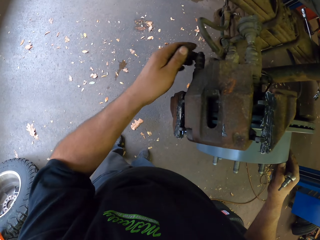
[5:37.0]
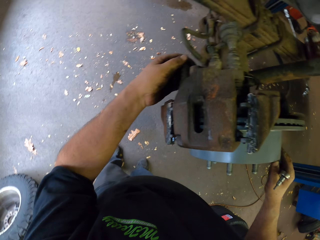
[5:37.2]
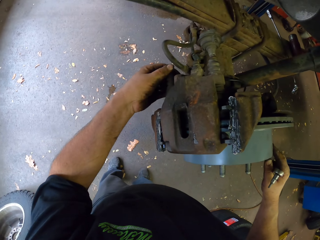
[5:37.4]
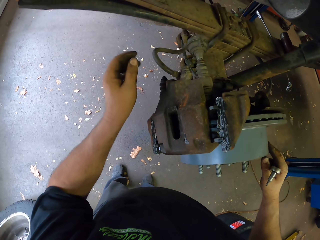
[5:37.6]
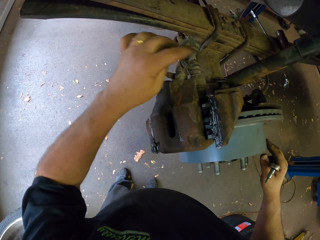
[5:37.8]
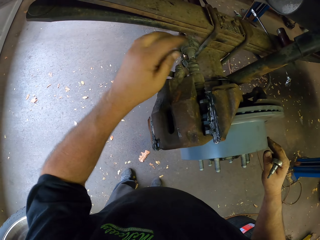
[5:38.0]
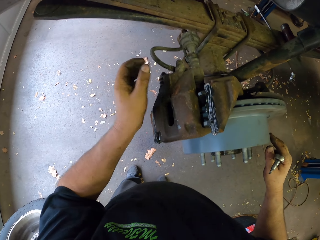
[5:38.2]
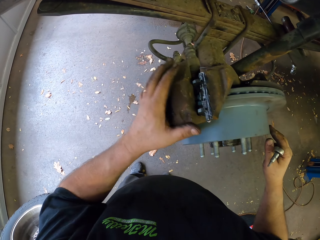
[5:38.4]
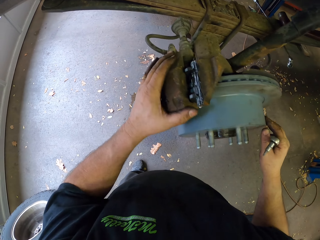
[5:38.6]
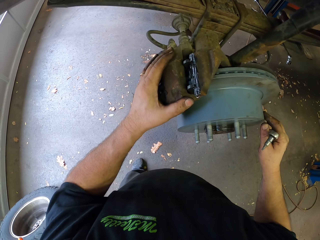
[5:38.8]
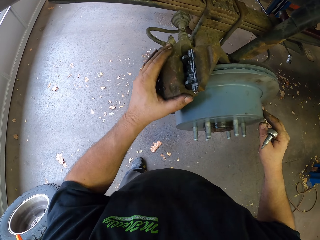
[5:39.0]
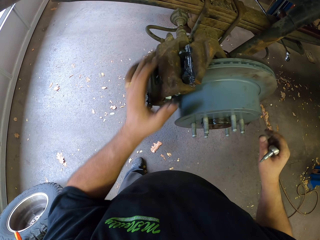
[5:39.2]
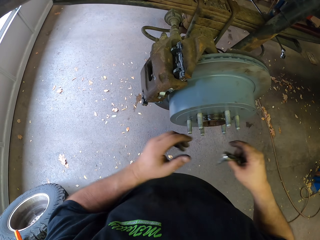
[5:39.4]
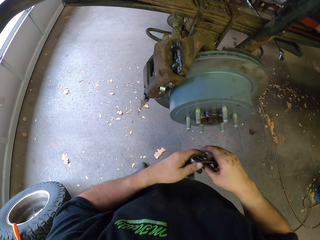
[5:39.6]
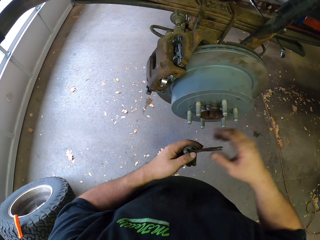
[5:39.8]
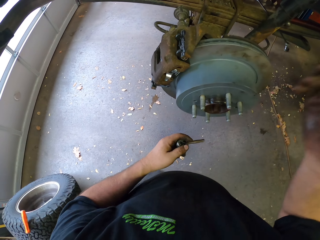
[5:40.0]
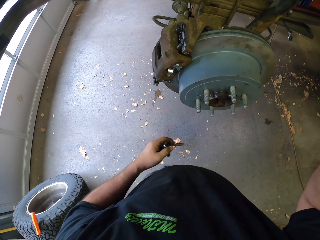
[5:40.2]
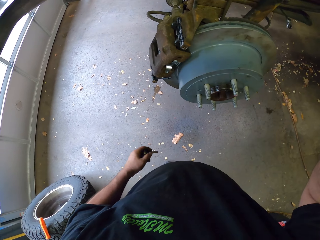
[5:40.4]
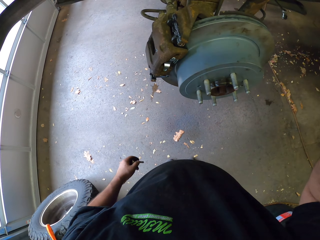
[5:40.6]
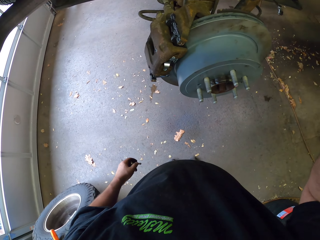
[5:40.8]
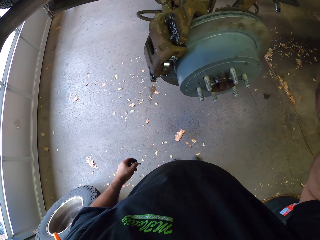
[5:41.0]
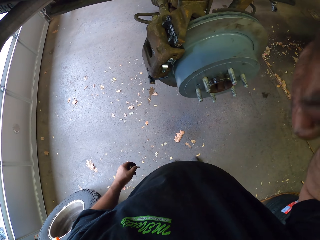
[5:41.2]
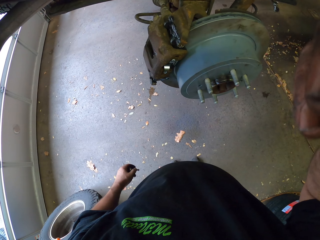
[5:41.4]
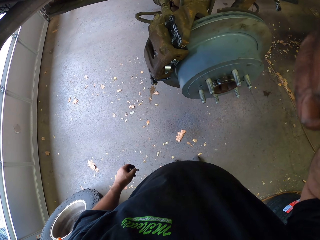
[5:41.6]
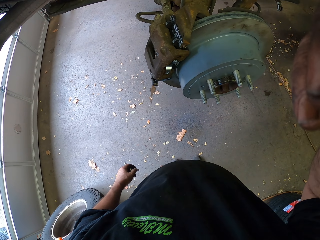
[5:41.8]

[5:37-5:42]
The camera wearer touches his face.
